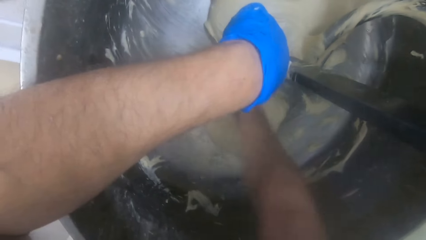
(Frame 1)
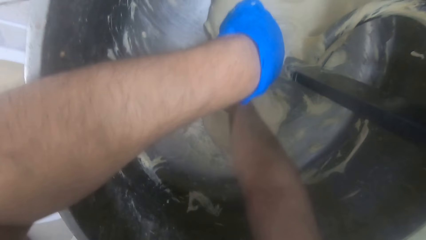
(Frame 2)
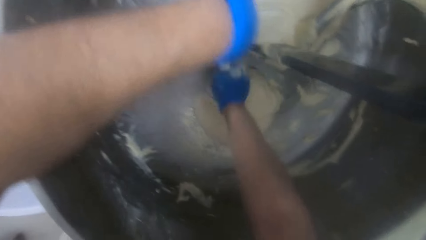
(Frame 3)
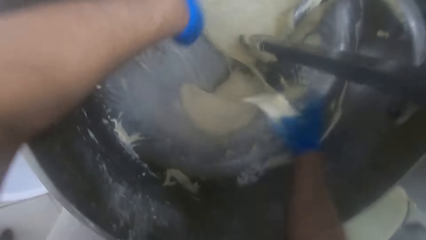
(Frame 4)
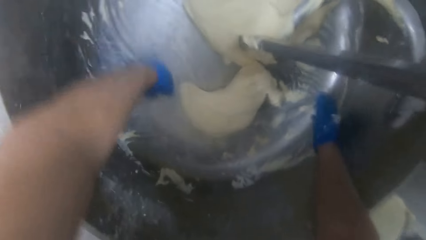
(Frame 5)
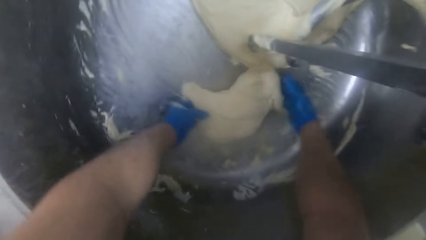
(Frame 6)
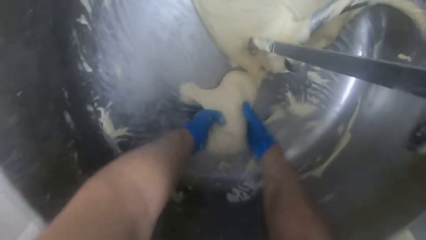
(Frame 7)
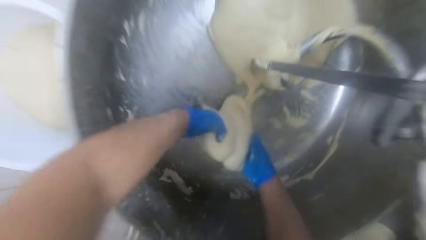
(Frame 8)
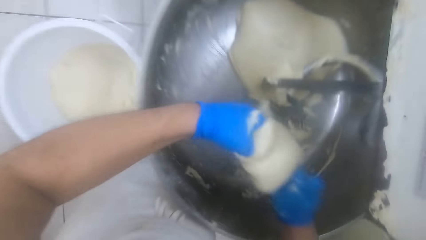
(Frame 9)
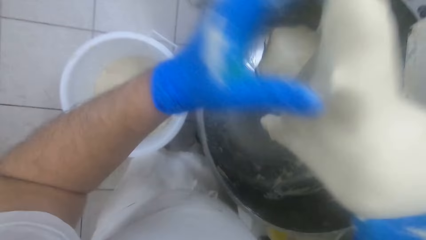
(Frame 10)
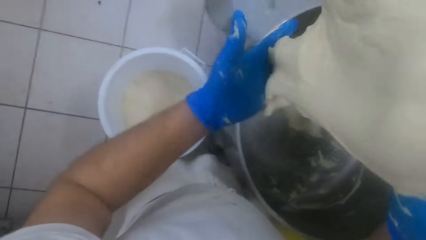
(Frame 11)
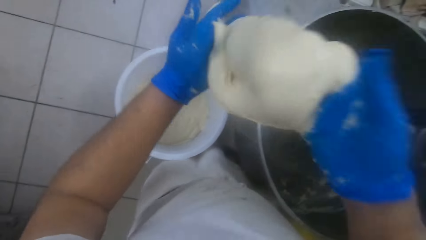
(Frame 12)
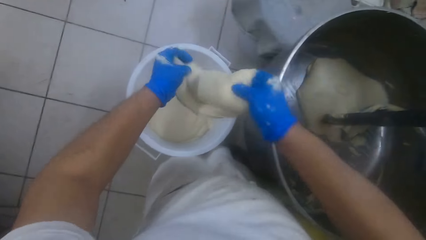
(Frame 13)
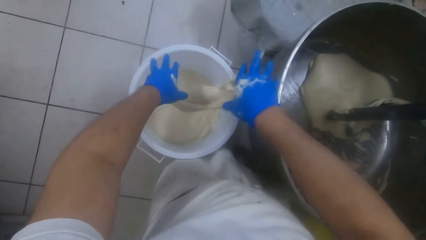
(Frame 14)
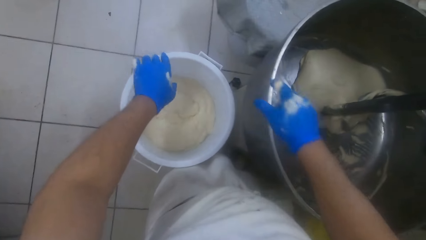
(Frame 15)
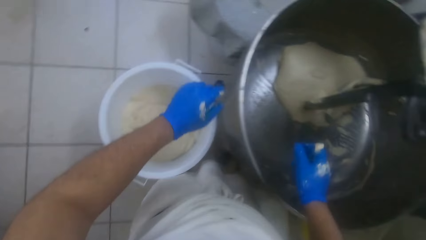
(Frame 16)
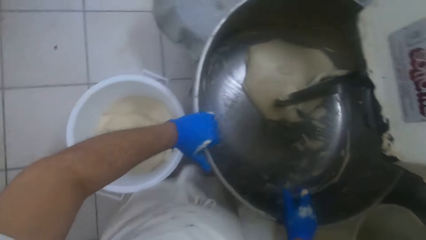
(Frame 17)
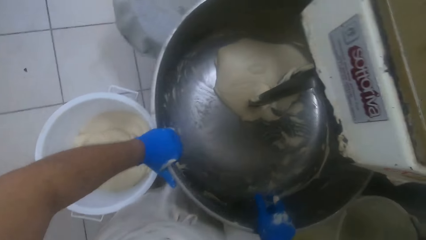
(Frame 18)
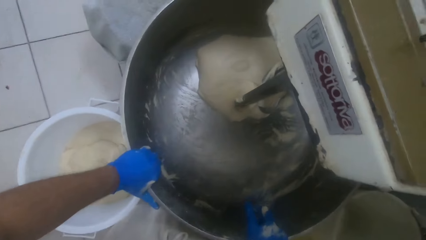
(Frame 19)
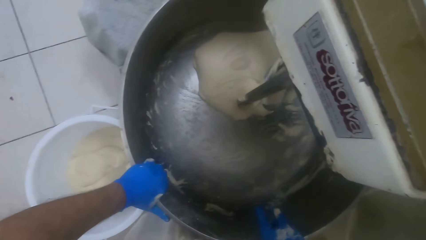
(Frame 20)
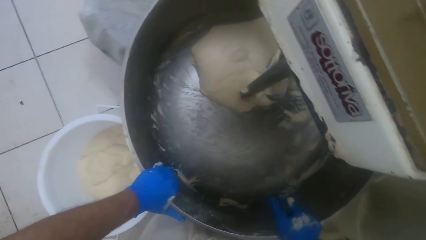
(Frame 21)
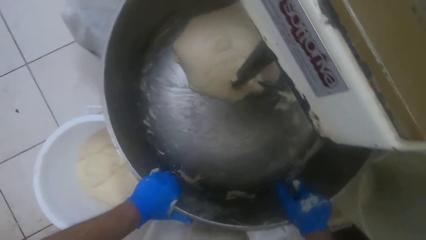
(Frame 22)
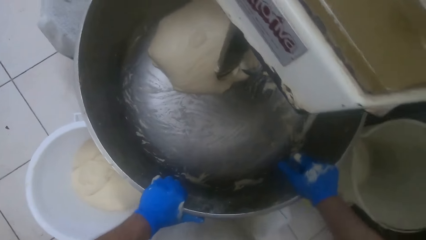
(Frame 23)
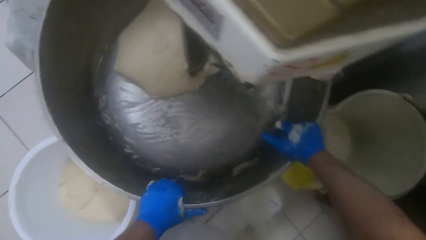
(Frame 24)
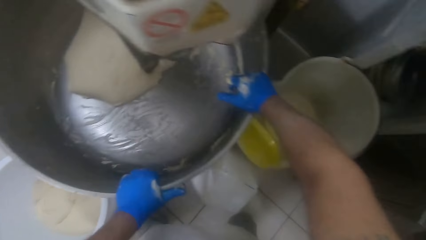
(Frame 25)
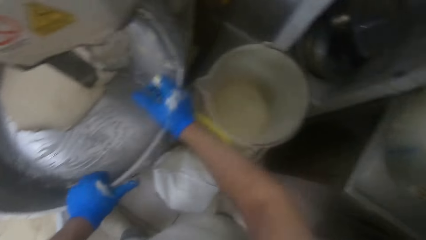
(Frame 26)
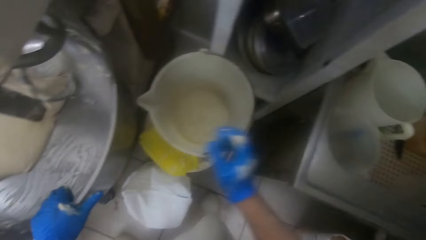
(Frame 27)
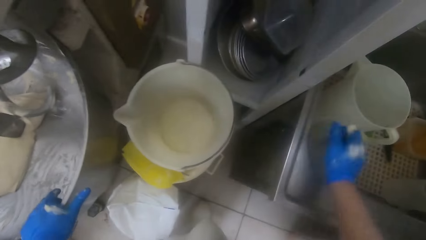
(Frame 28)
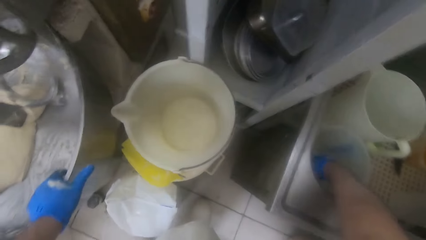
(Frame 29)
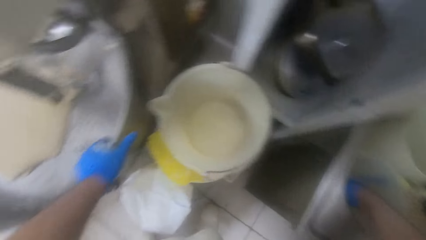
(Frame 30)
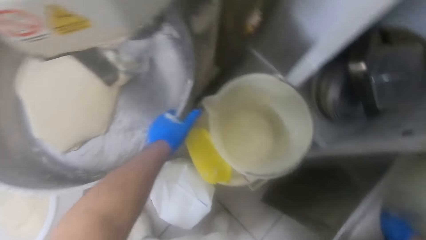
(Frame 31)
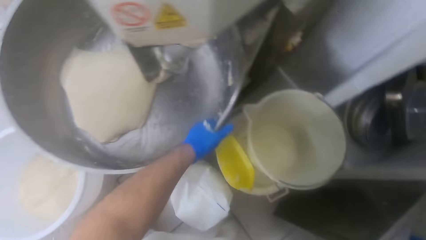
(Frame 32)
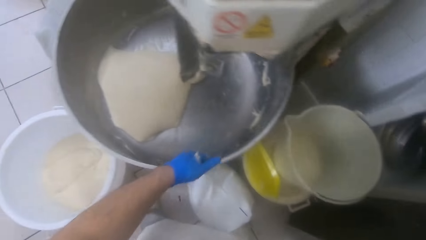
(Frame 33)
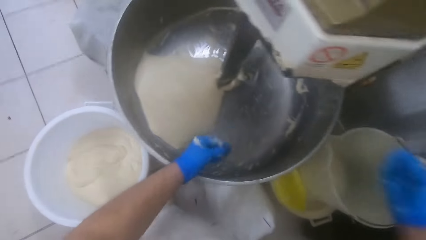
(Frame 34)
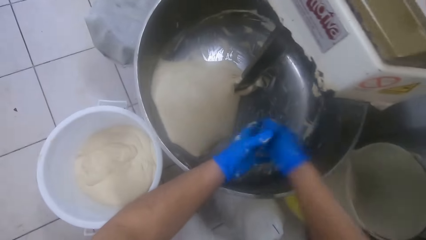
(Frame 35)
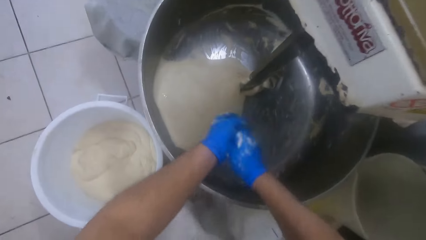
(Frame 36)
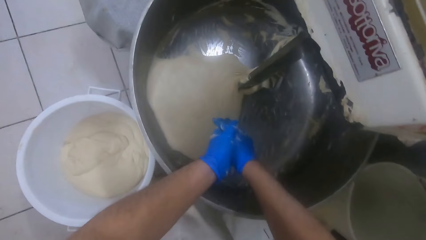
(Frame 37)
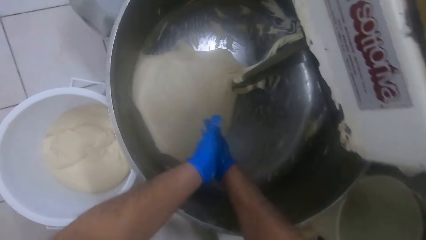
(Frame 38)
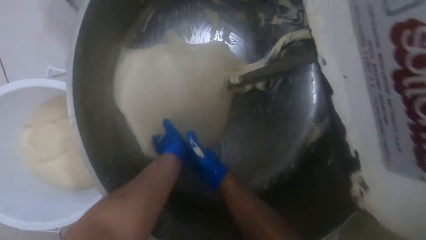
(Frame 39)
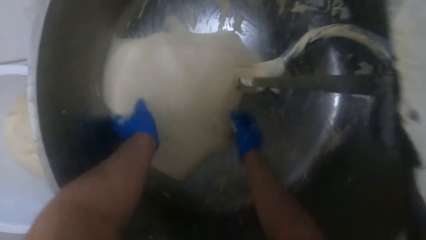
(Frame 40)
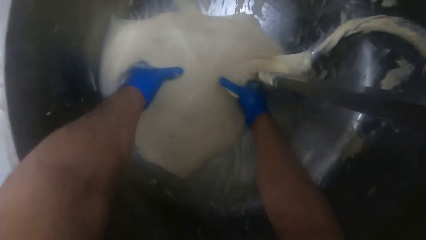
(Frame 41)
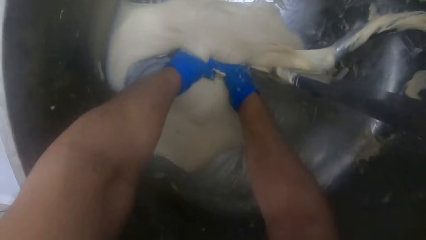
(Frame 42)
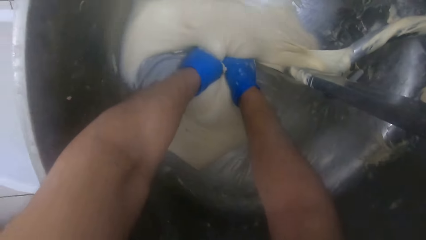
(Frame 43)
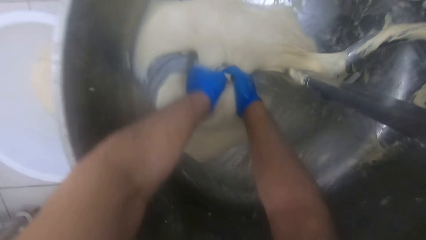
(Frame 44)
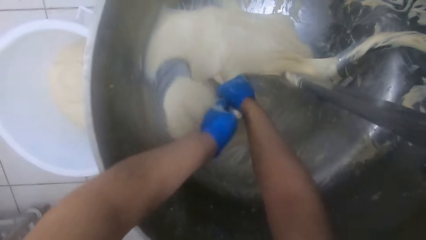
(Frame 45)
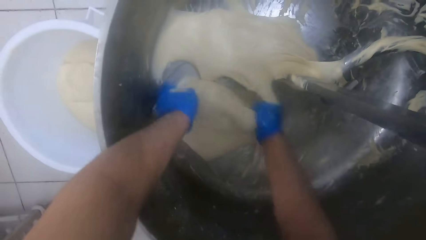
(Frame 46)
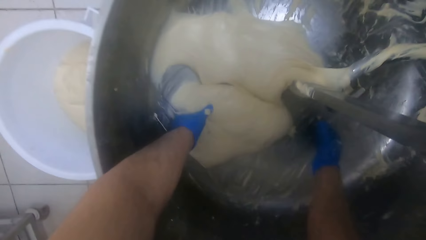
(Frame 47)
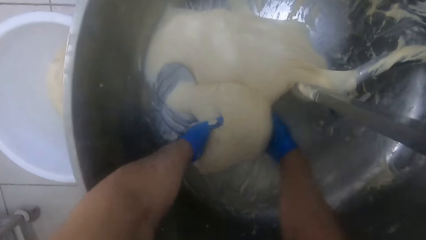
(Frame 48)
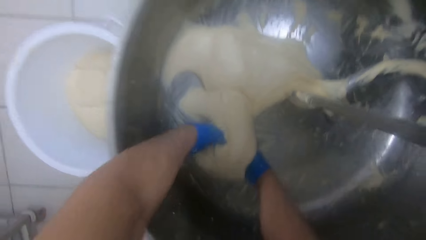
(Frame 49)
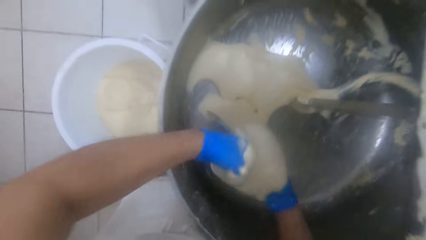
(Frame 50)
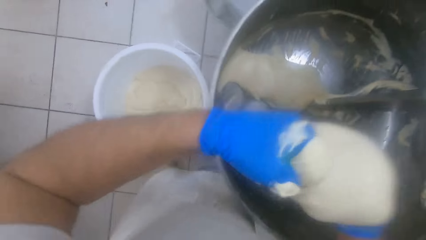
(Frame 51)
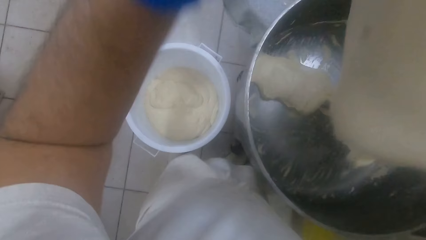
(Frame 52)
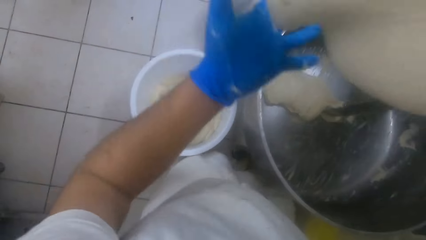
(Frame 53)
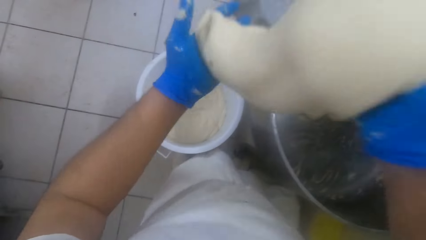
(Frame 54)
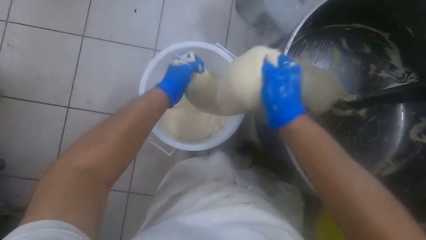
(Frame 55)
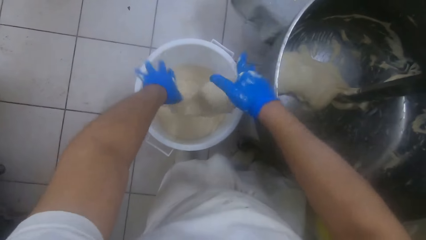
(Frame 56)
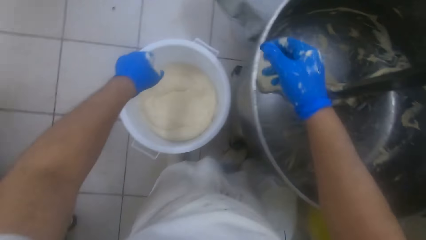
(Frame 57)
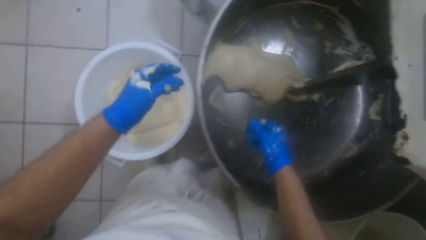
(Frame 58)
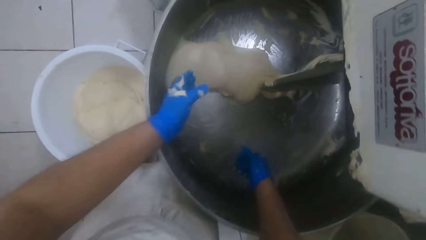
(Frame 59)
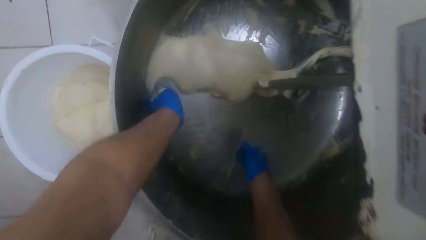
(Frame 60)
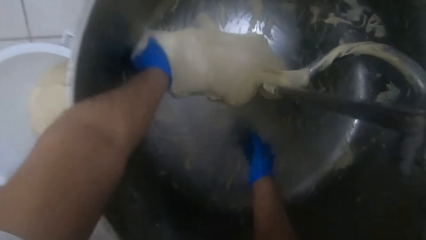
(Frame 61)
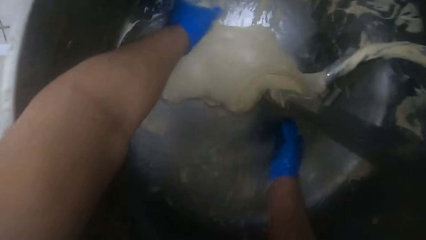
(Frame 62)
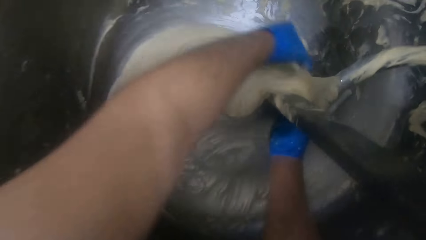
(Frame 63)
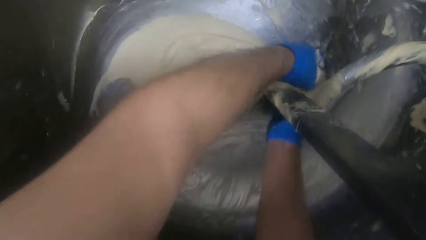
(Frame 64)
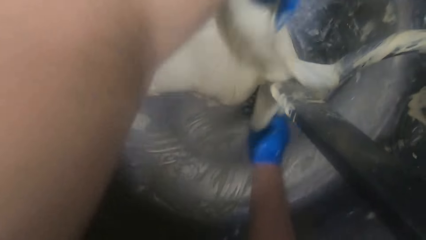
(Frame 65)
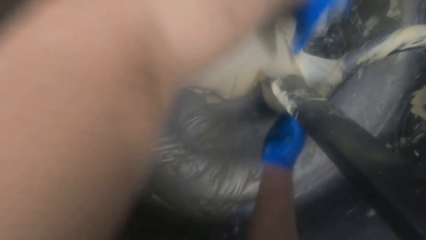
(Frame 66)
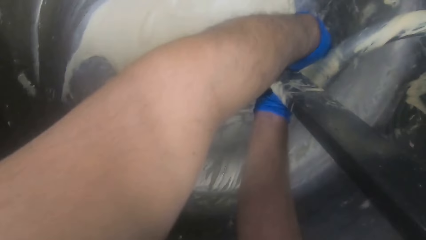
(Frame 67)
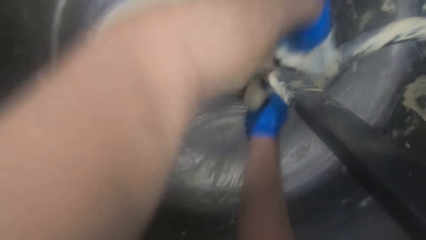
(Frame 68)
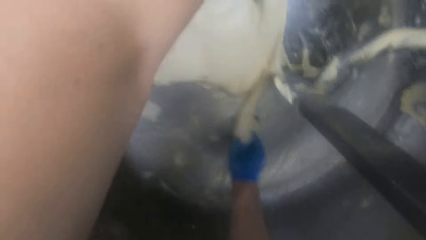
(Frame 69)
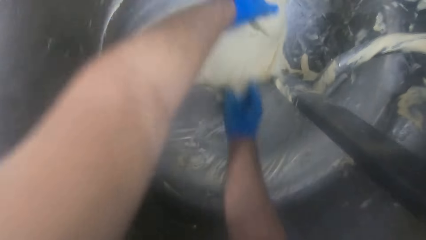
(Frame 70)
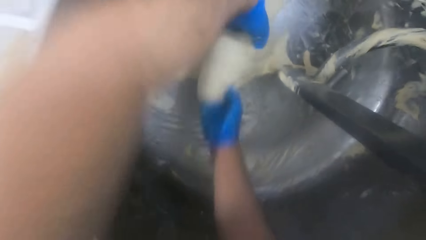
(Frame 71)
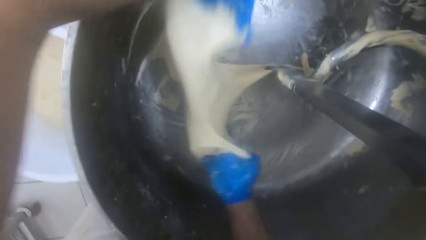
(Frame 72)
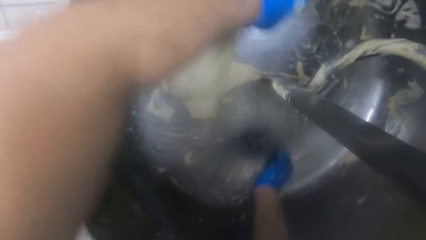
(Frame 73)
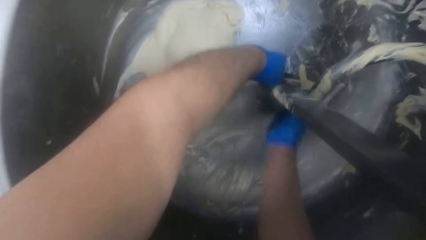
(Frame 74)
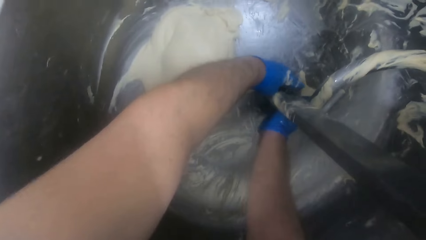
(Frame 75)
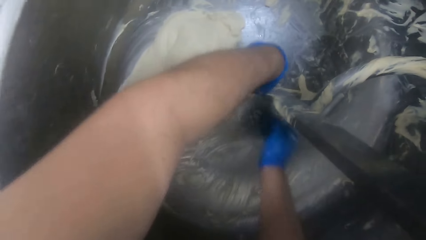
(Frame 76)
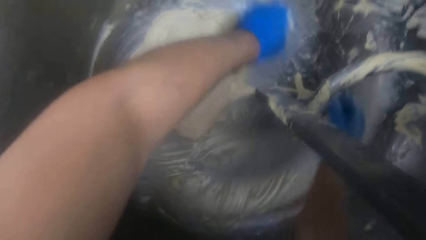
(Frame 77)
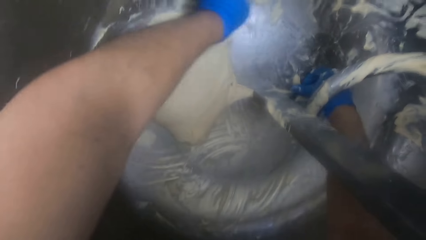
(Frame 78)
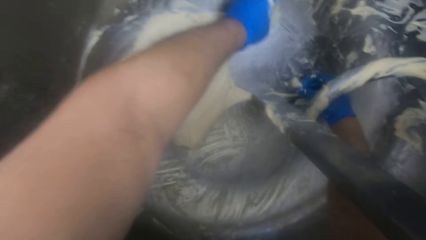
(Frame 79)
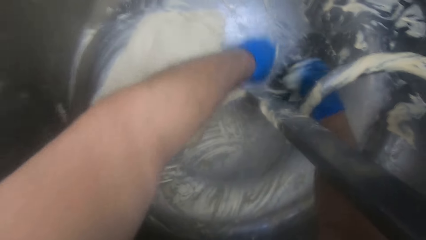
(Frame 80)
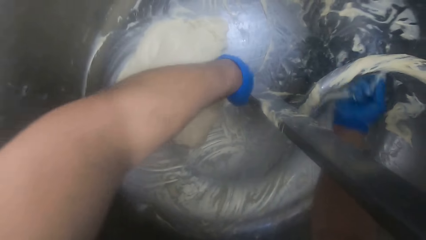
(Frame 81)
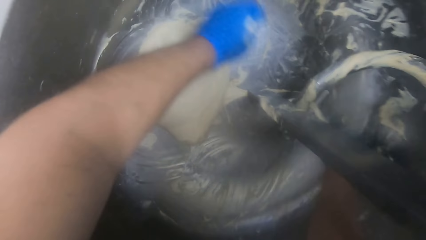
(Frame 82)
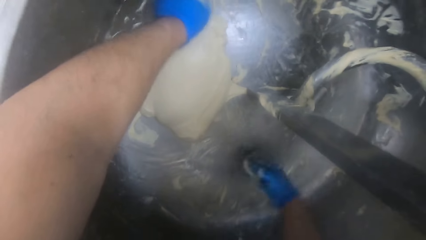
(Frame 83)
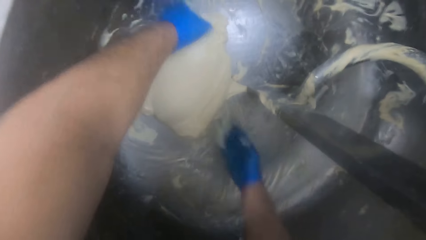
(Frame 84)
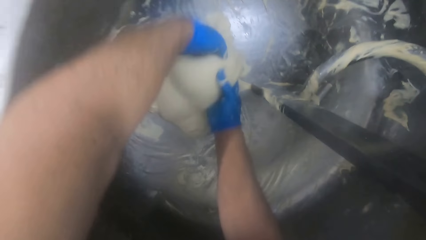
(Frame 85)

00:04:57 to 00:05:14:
The camera wearer carries the cut-out dough from the mixer. They drop the cut-out dough in the white bucket. They turn the mixer. They dip their right hand in the plastic jug. They rub their two hands together. They cut a portion of the dough in the mixer. They remove the dough. They carry the cut-out dough from the mixer. They drop the cut-out dough in the white bucket. They remove the dough. They cut a portion of the dough in the mixer.
